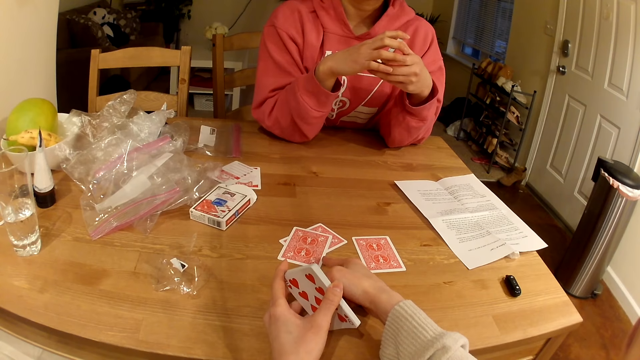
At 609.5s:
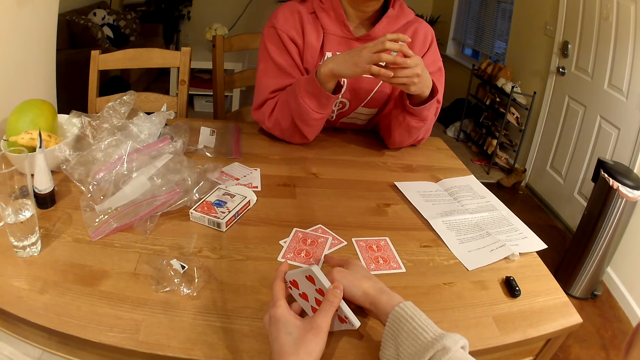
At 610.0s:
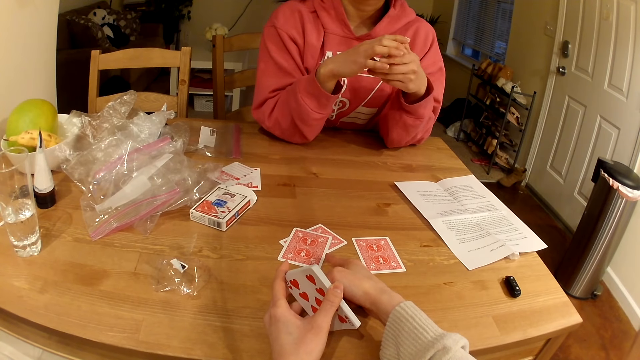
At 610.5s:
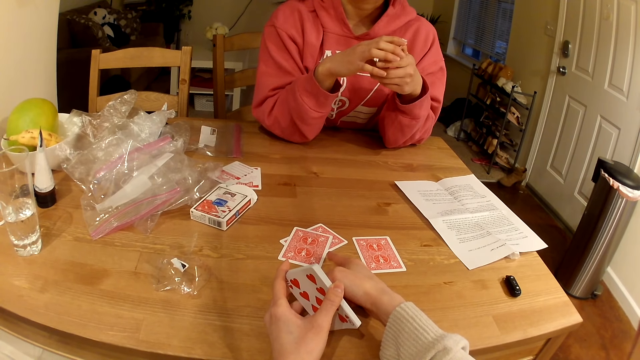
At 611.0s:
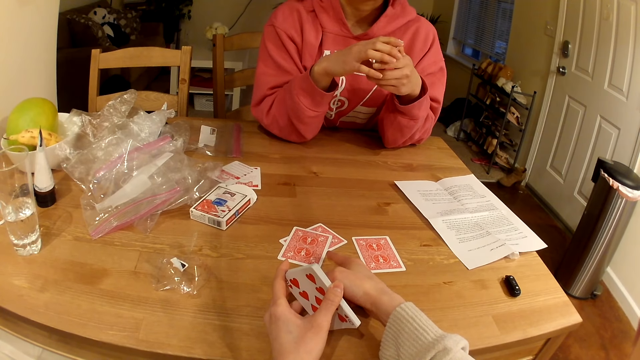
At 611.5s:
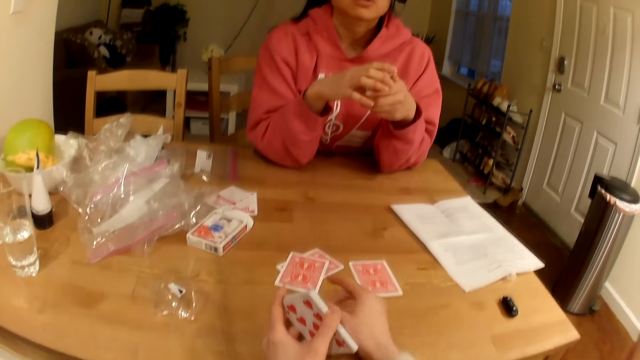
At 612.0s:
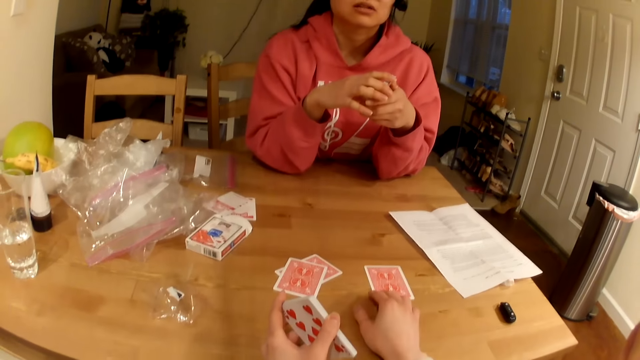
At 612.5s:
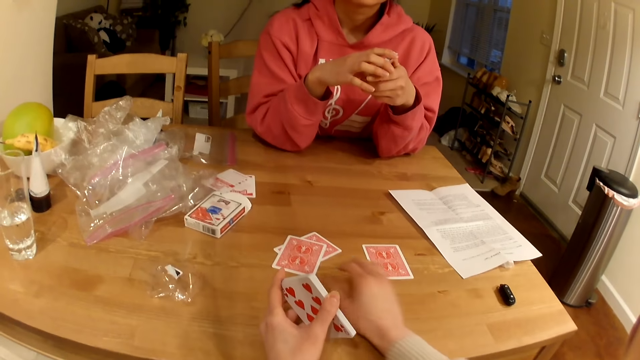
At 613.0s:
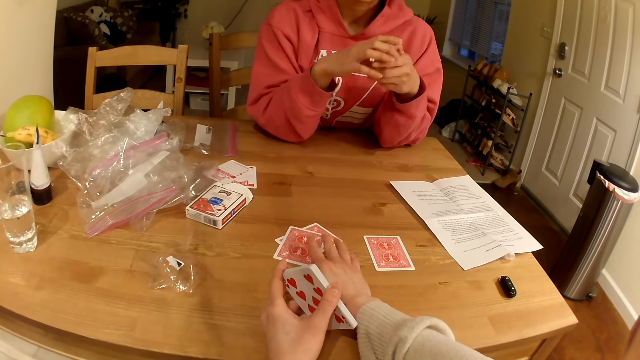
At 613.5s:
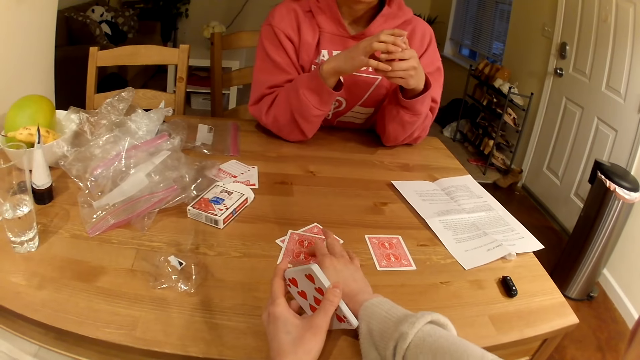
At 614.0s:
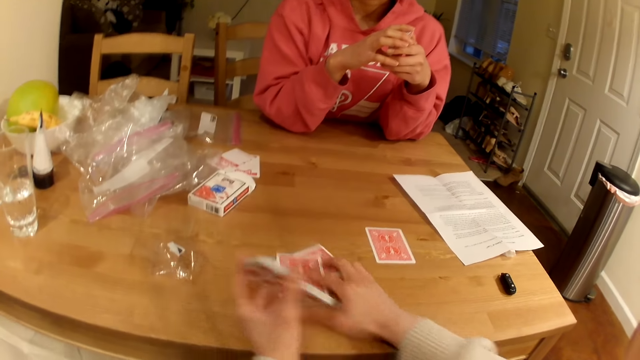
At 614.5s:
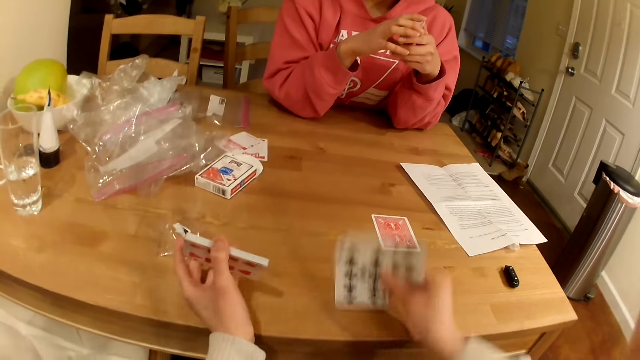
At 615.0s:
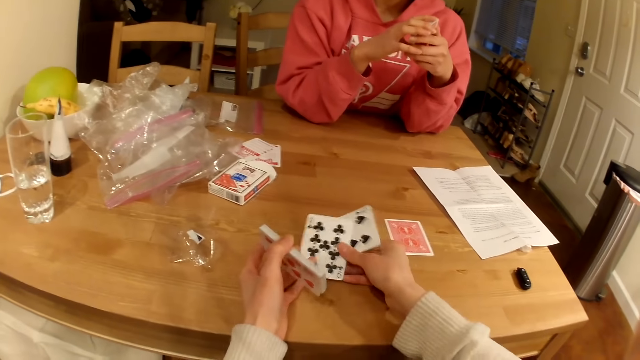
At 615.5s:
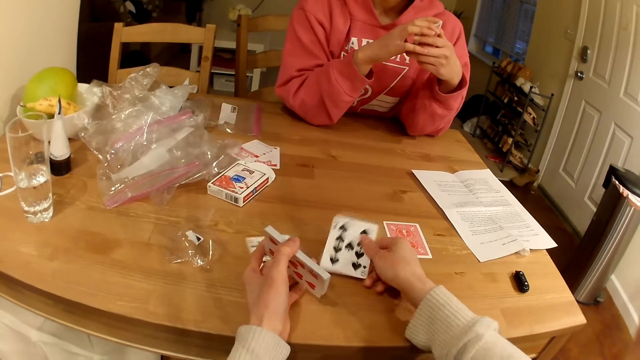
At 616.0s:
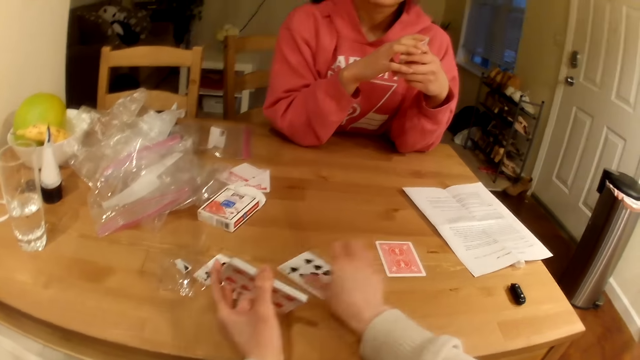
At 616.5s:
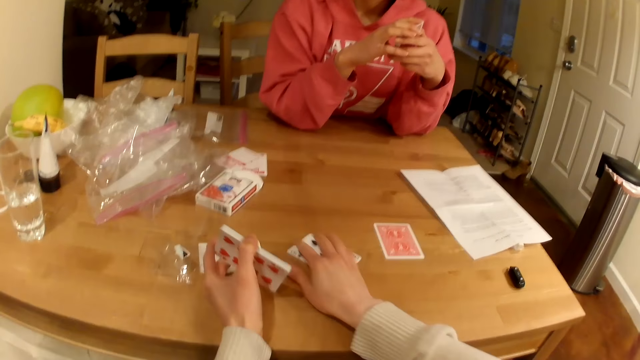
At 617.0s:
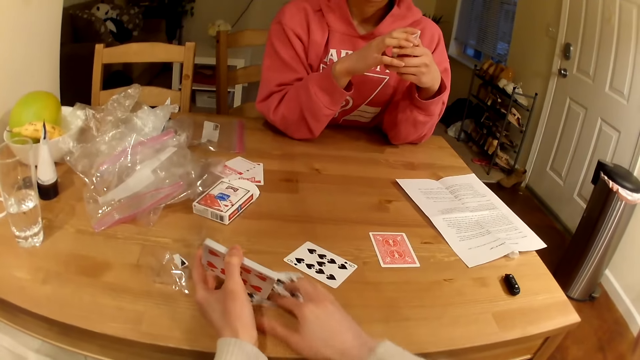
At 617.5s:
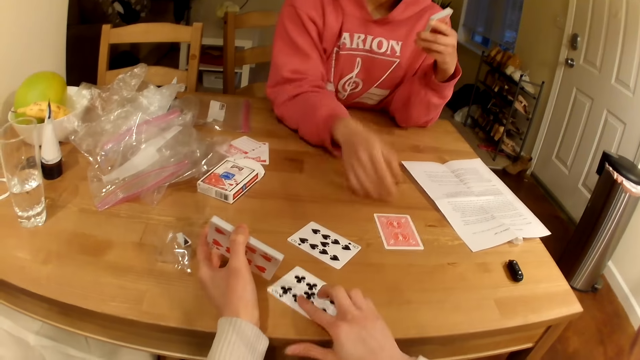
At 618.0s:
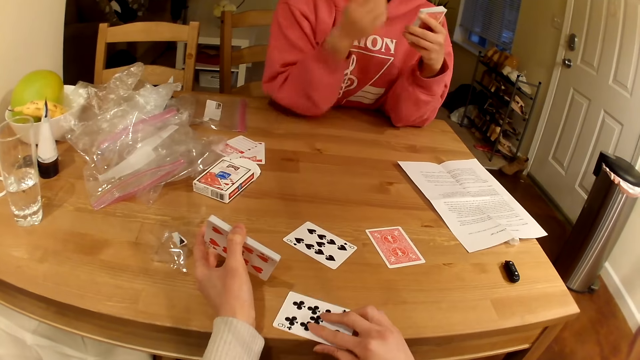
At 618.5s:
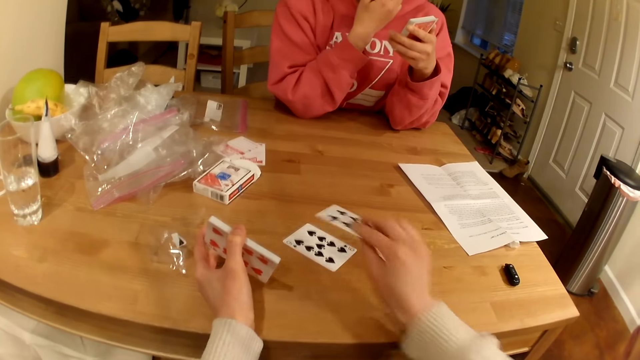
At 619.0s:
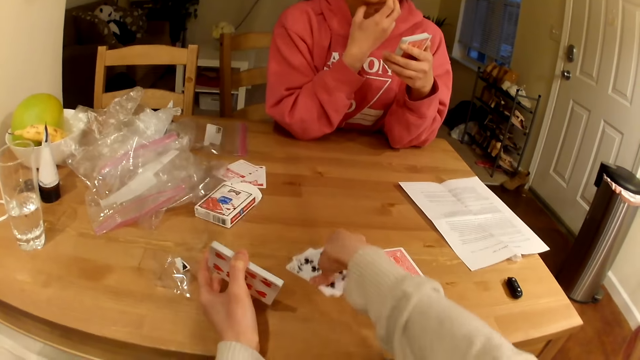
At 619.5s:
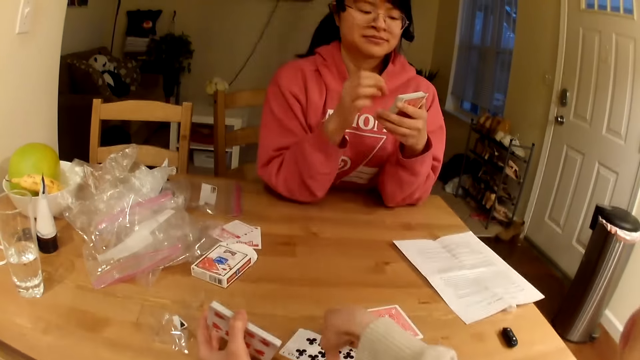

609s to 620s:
The camera wearer moves a playing card on the table and turns the playing cards on the table. A person moves a playing card on the table.

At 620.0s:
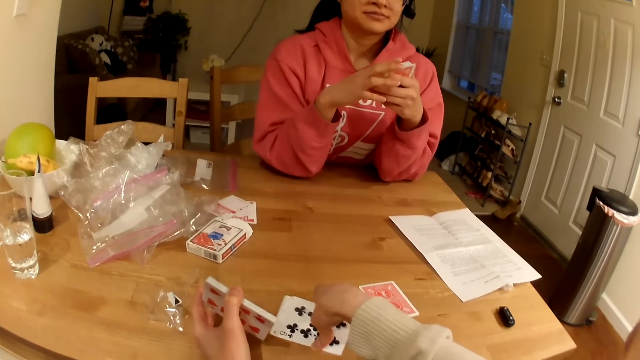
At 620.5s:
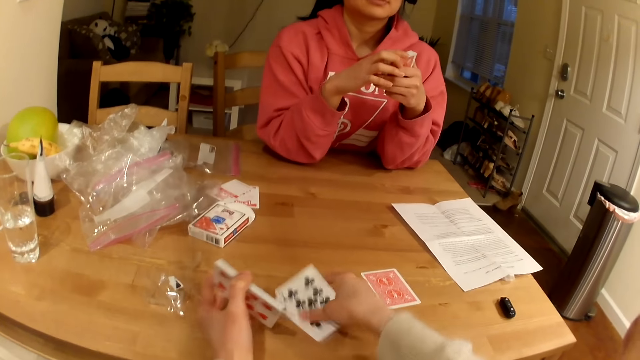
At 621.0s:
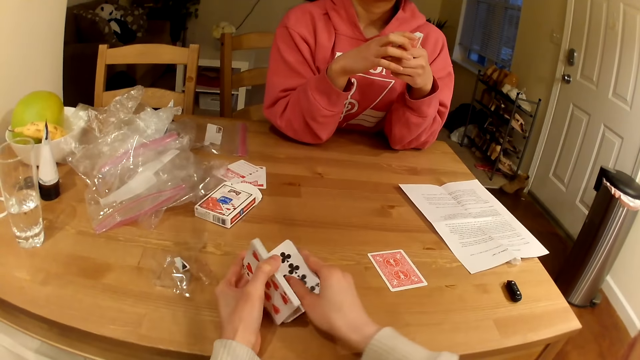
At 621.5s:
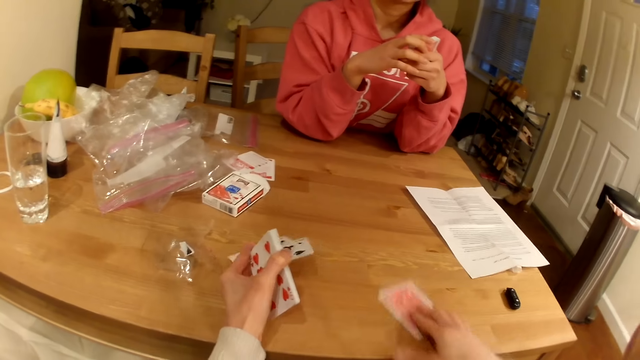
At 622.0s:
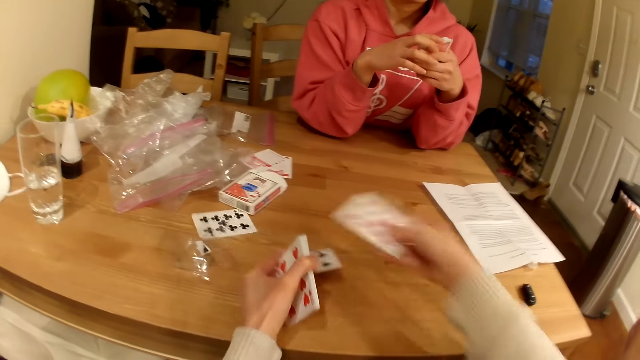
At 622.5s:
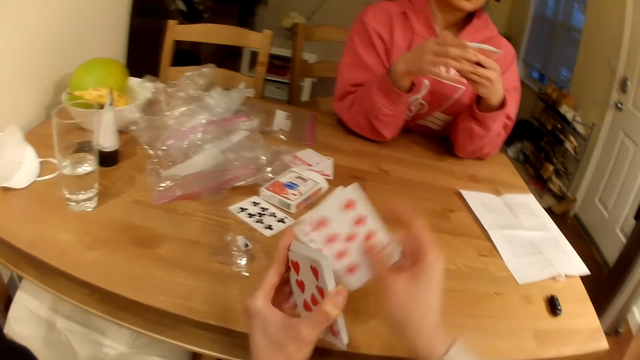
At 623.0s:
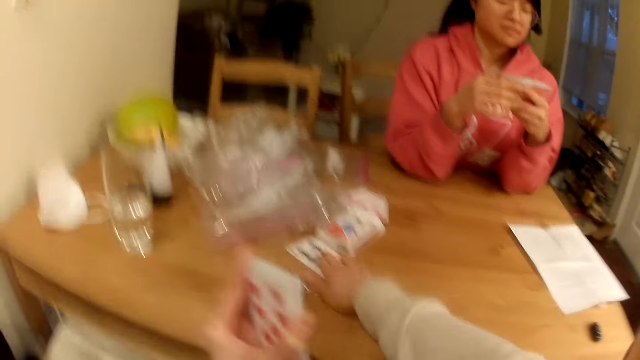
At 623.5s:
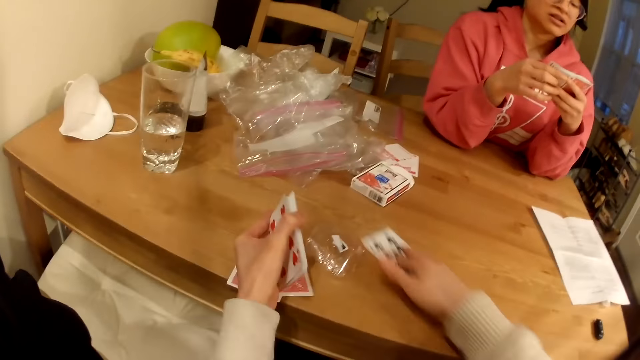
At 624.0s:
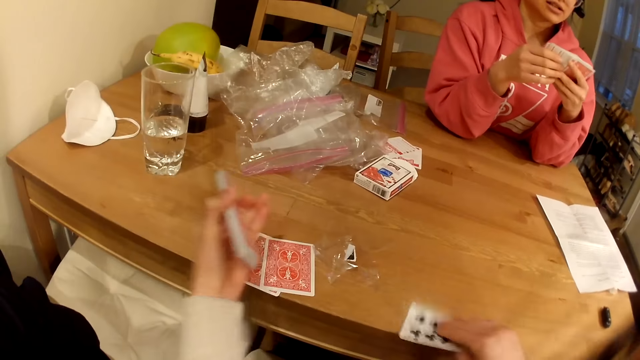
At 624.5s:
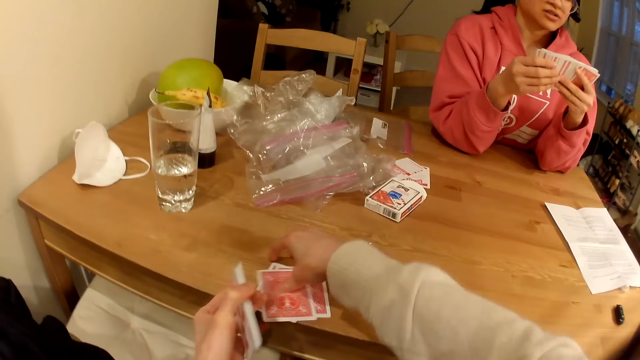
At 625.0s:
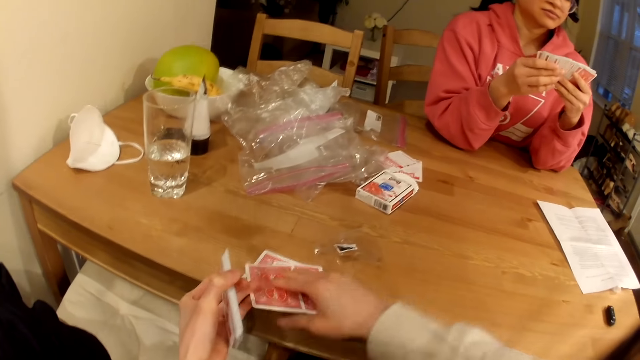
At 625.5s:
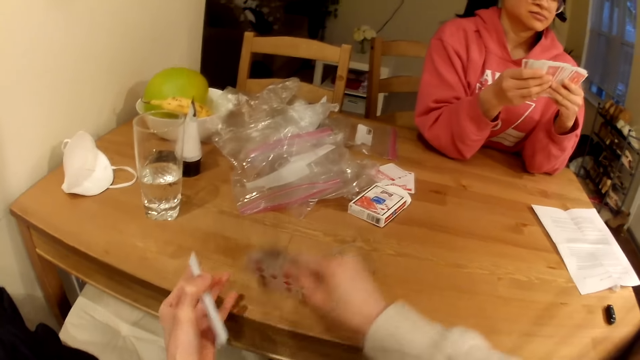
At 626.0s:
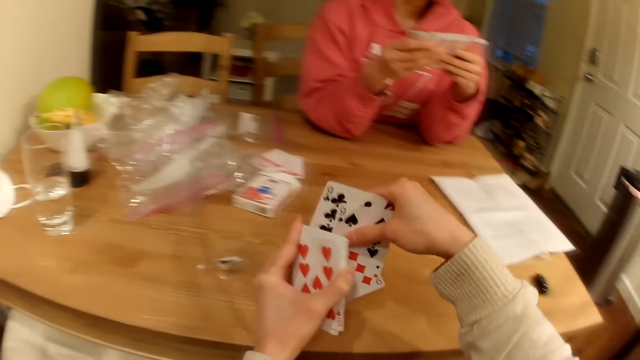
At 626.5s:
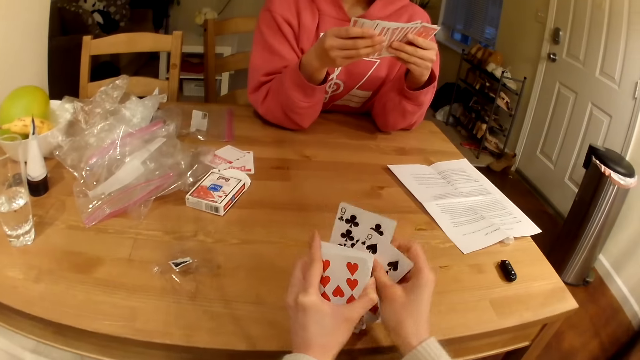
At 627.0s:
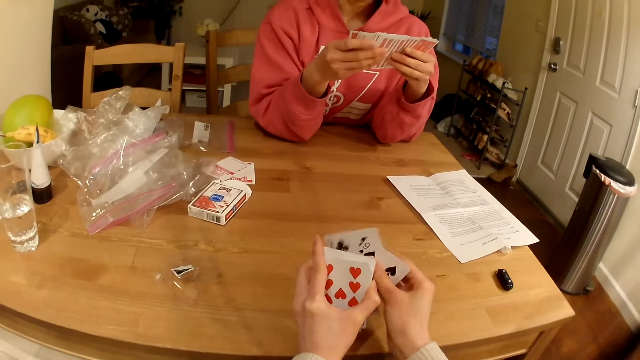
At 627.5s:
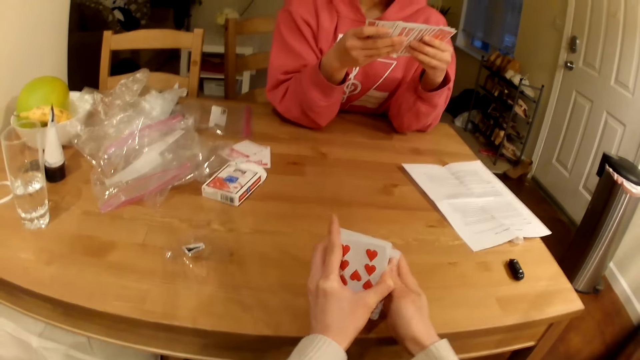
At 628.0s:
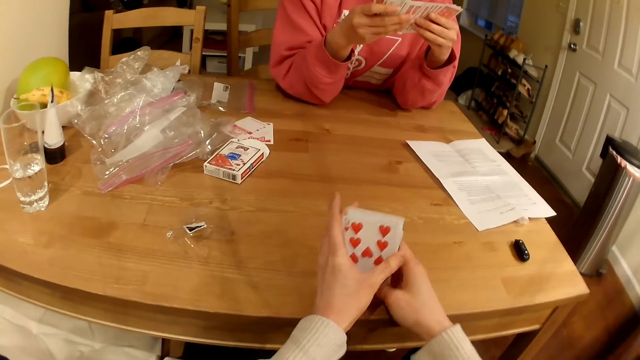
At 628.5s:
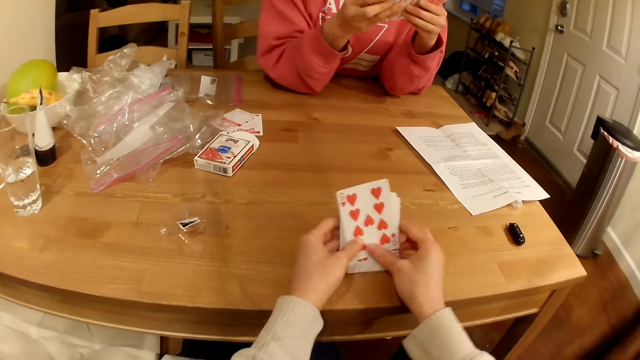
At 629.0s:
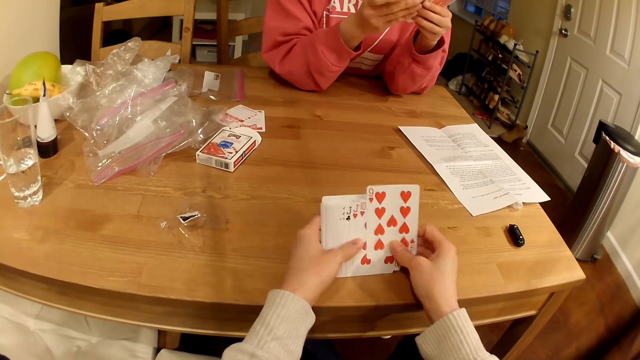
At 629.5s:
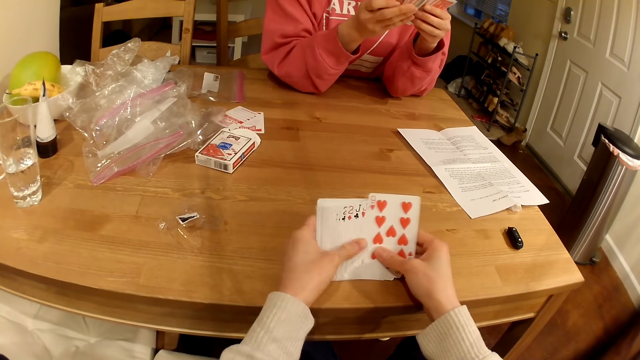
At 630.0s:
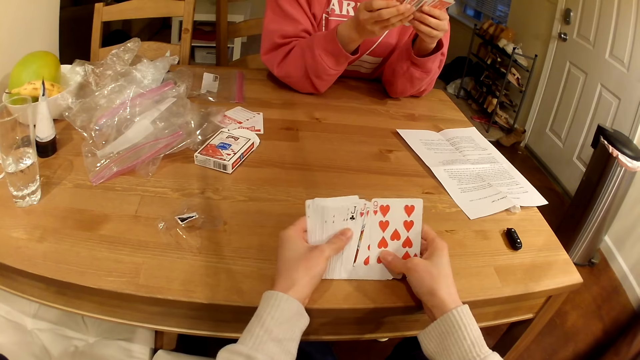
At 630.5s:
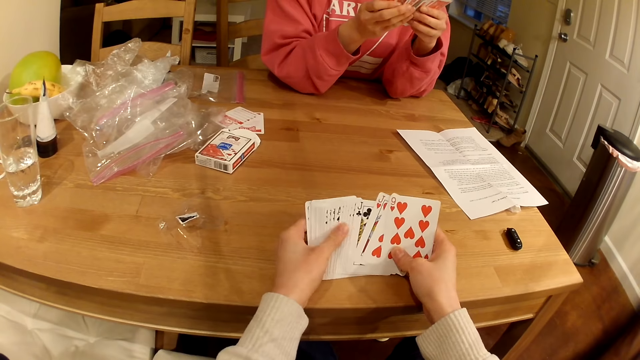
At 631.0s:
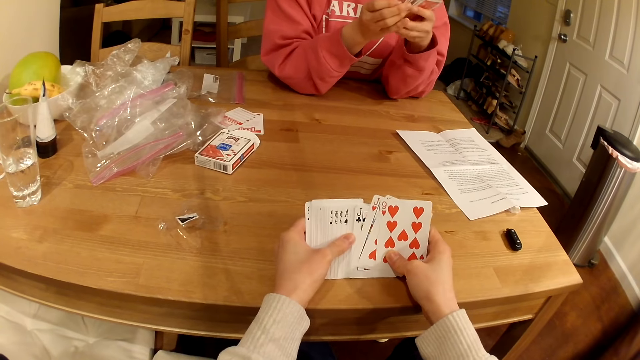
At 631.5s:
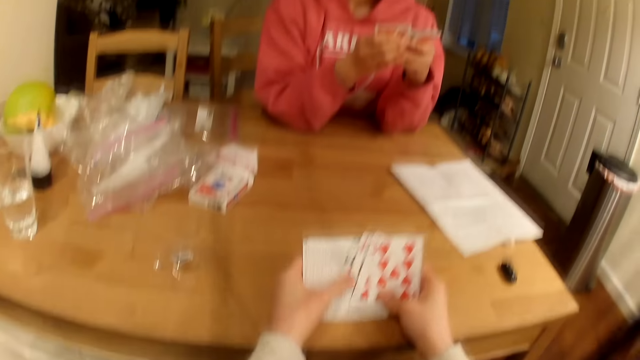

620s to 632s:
The camera wearer picks up playing cards from the table. They shuffle the playing cards.
